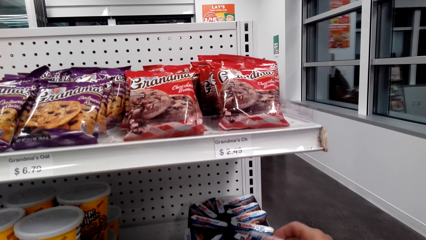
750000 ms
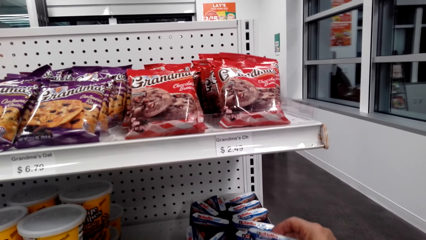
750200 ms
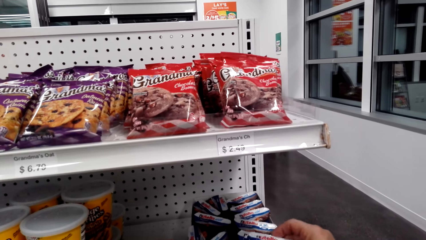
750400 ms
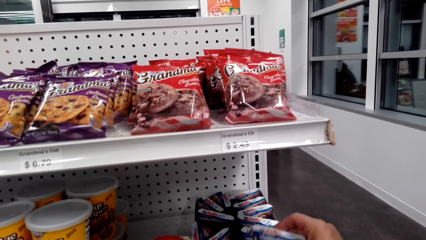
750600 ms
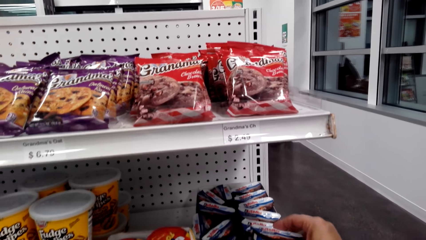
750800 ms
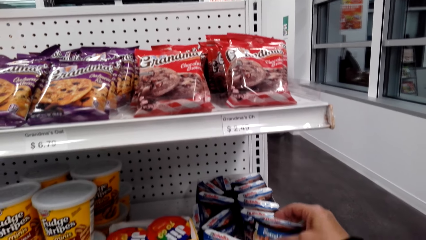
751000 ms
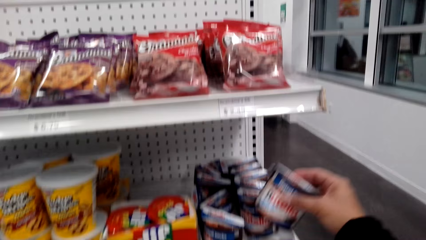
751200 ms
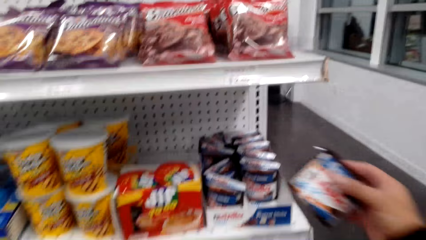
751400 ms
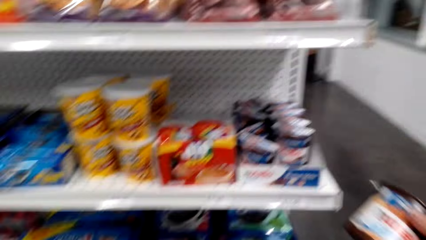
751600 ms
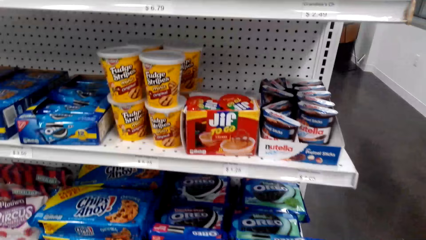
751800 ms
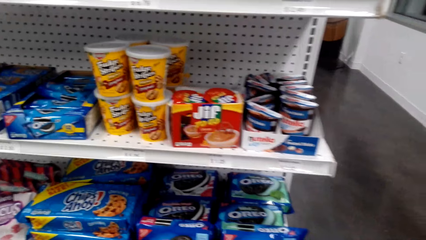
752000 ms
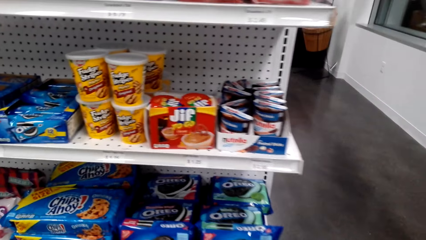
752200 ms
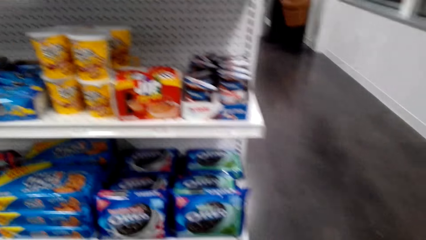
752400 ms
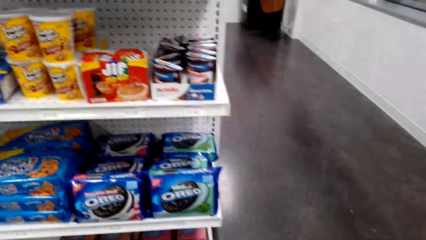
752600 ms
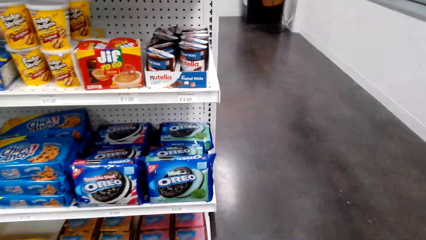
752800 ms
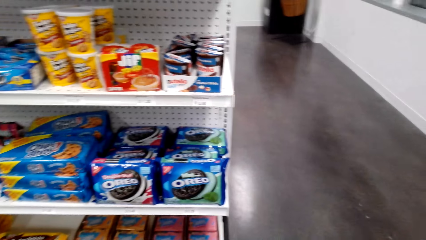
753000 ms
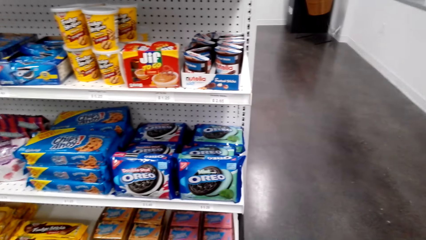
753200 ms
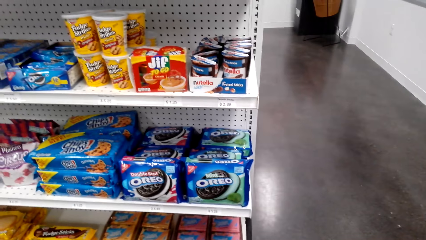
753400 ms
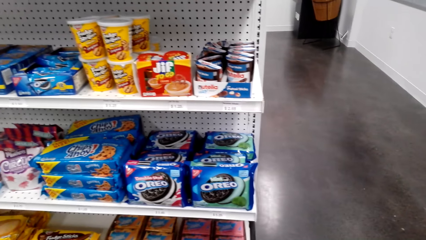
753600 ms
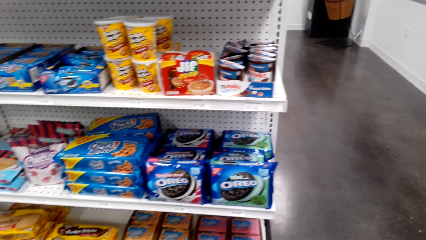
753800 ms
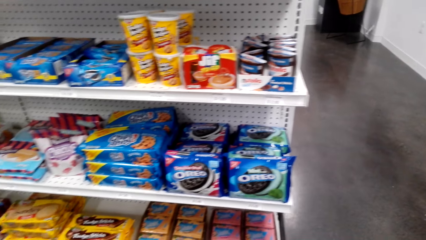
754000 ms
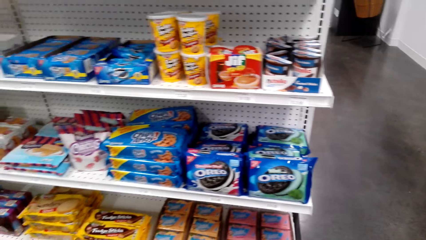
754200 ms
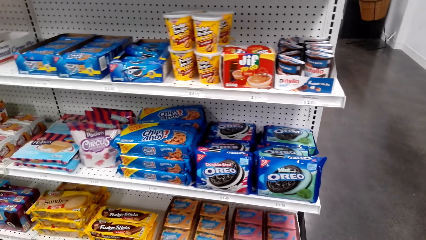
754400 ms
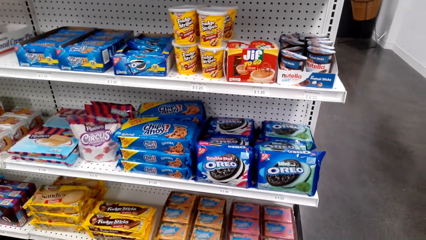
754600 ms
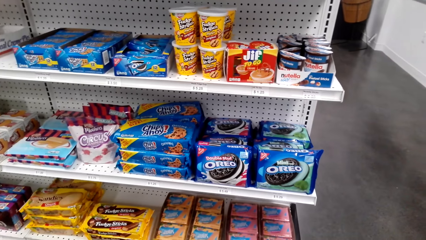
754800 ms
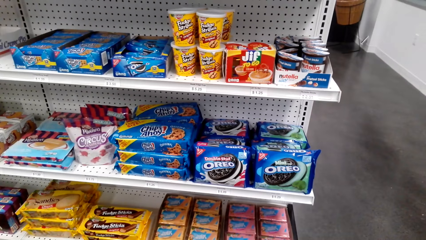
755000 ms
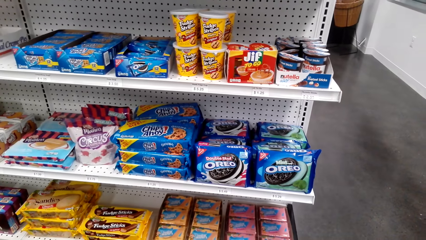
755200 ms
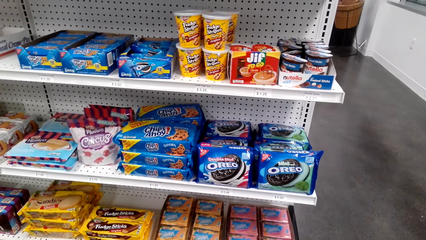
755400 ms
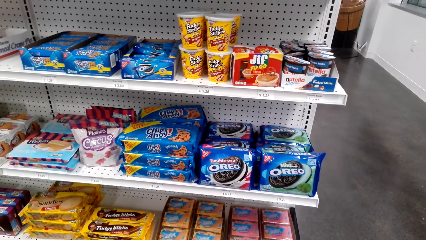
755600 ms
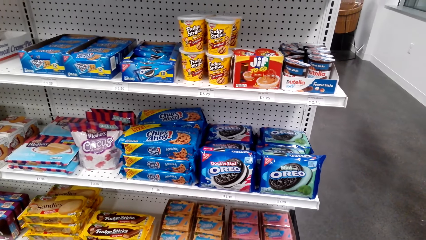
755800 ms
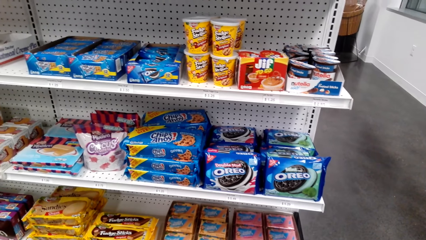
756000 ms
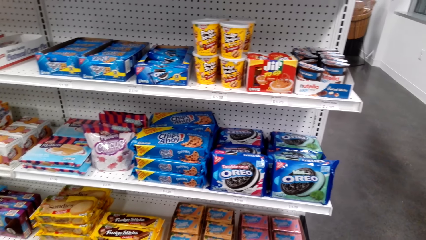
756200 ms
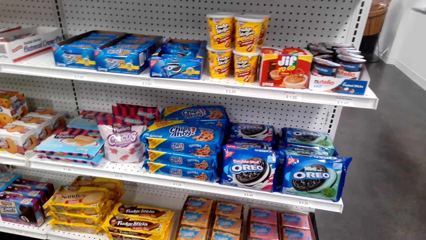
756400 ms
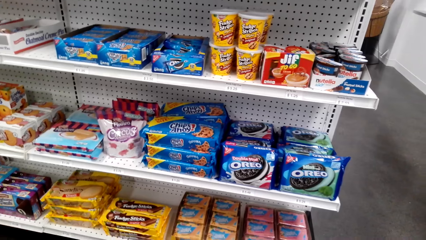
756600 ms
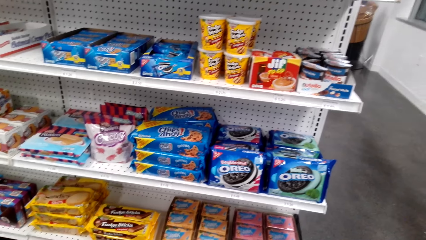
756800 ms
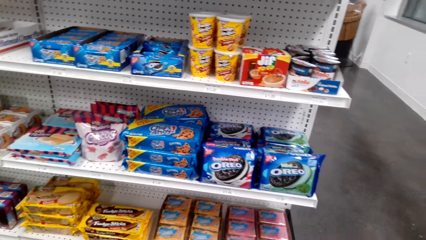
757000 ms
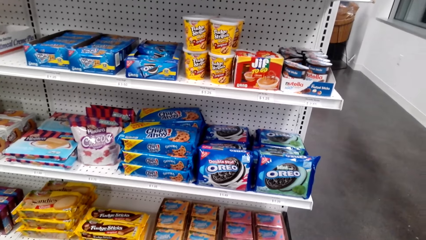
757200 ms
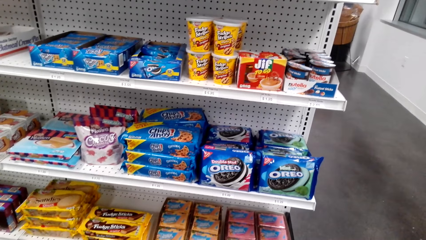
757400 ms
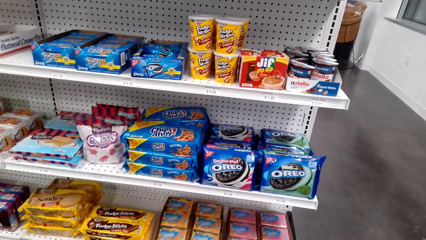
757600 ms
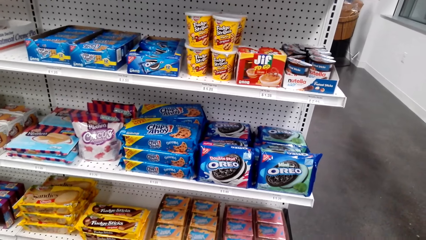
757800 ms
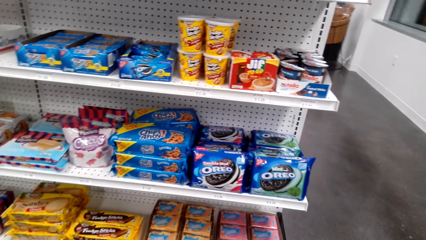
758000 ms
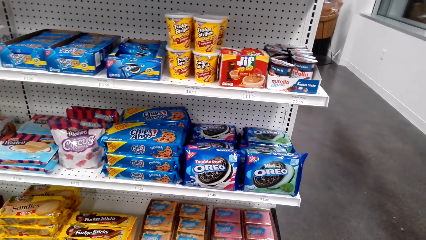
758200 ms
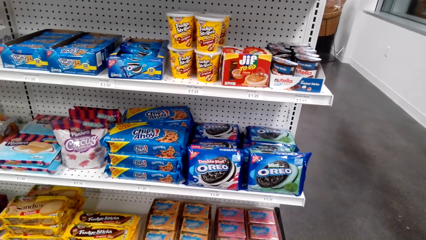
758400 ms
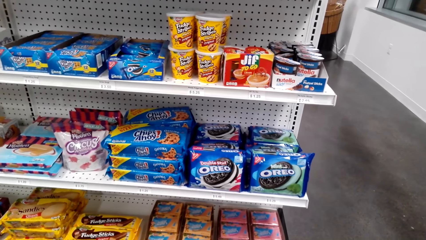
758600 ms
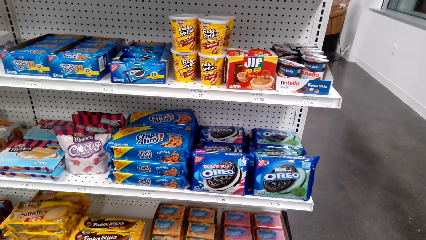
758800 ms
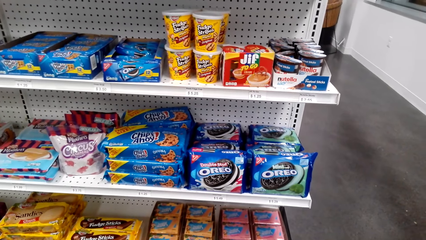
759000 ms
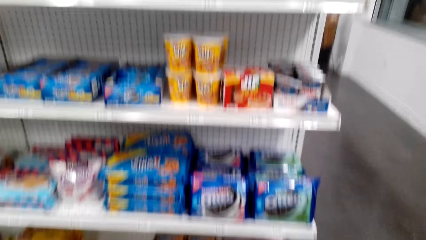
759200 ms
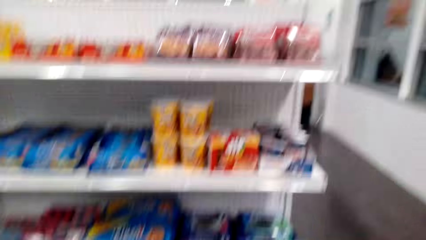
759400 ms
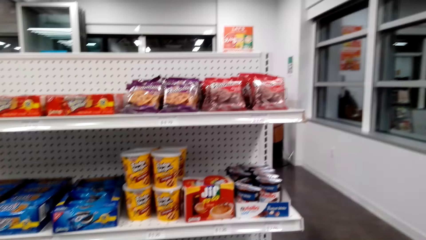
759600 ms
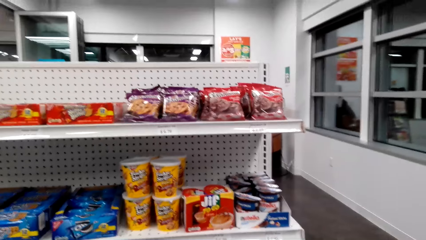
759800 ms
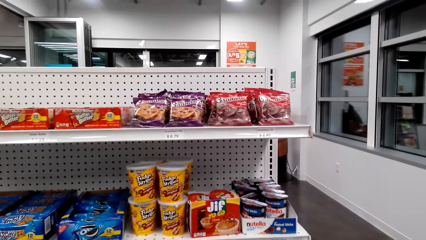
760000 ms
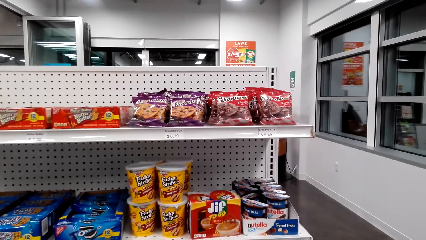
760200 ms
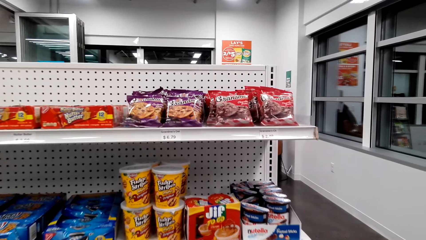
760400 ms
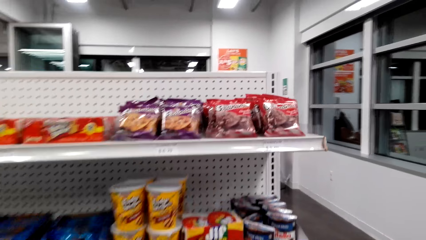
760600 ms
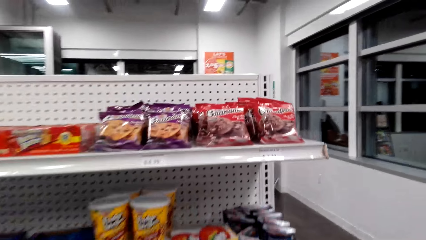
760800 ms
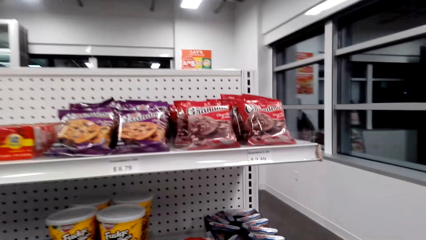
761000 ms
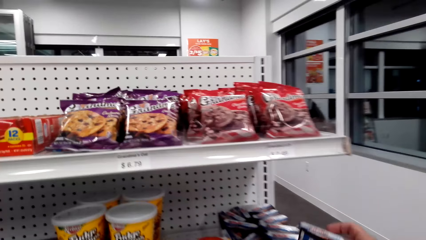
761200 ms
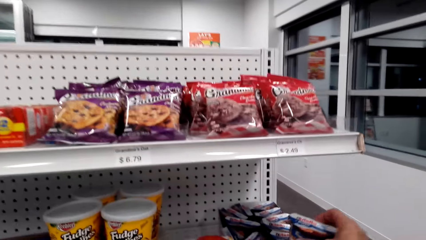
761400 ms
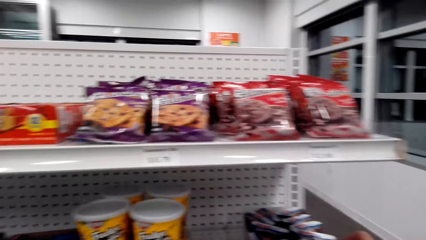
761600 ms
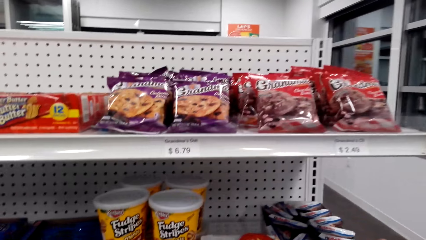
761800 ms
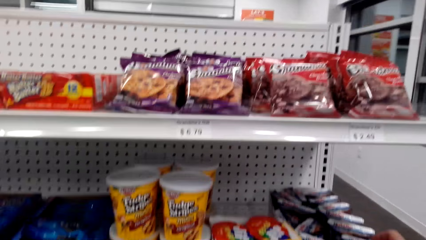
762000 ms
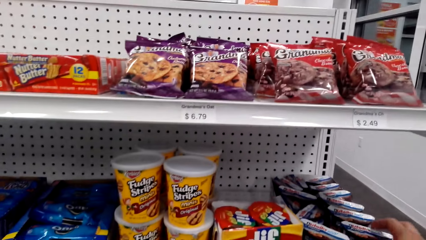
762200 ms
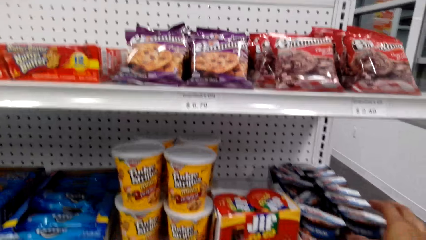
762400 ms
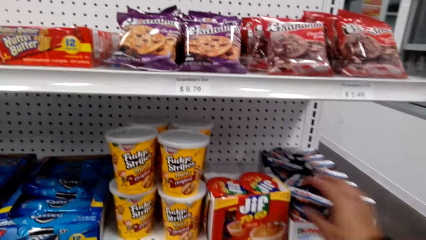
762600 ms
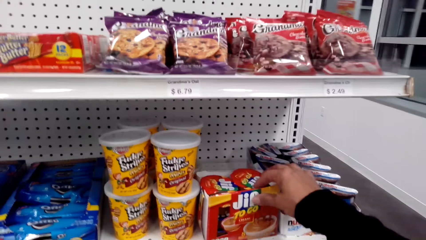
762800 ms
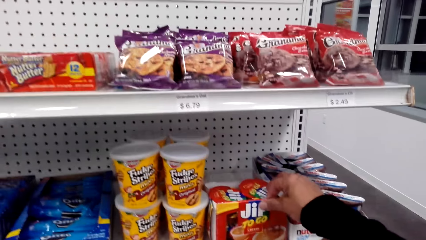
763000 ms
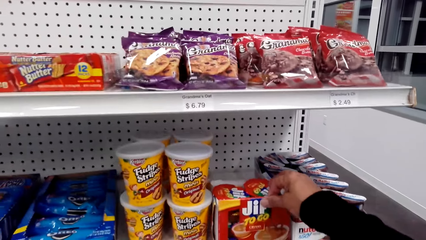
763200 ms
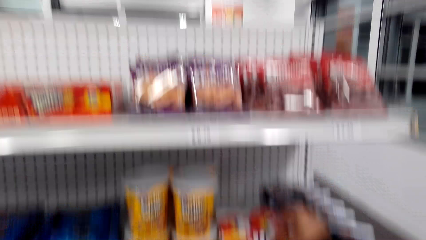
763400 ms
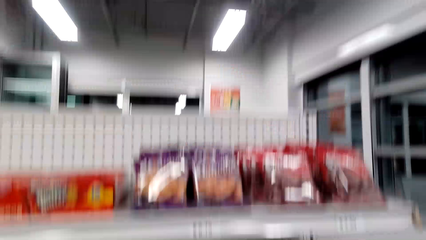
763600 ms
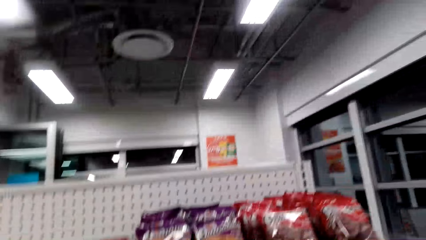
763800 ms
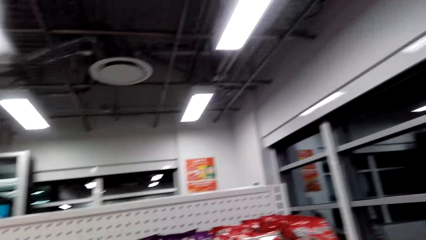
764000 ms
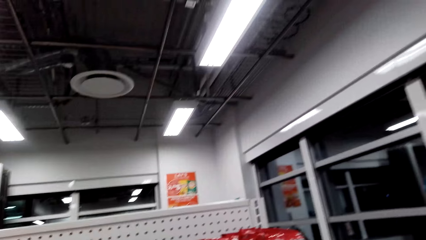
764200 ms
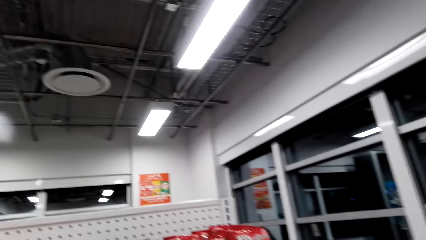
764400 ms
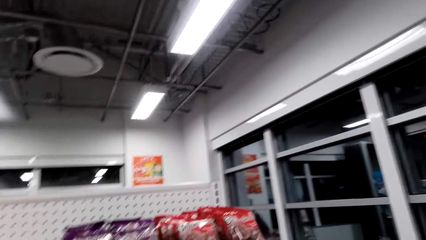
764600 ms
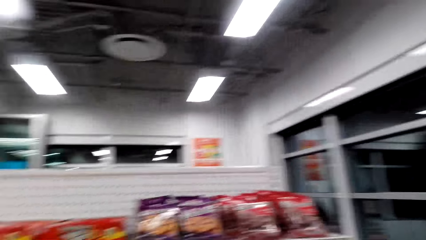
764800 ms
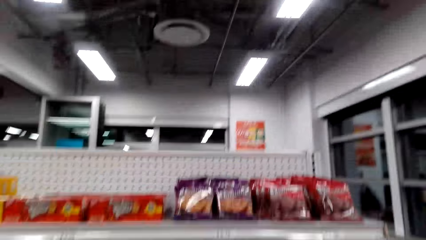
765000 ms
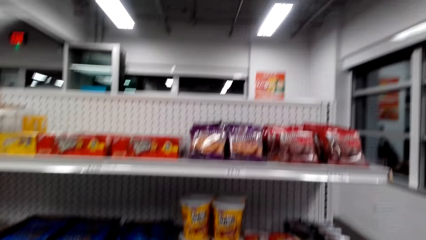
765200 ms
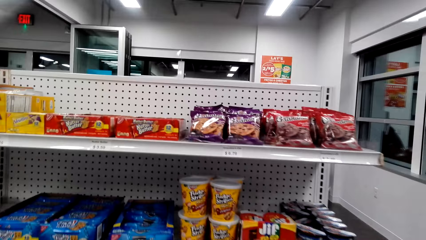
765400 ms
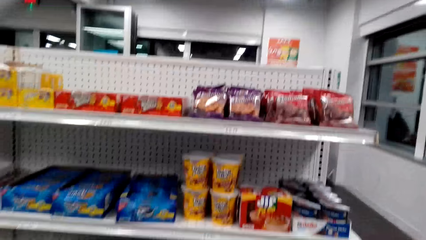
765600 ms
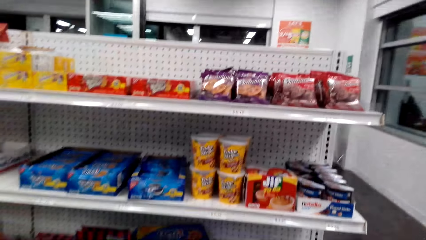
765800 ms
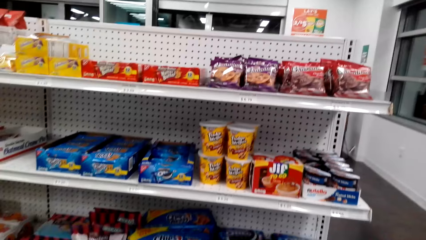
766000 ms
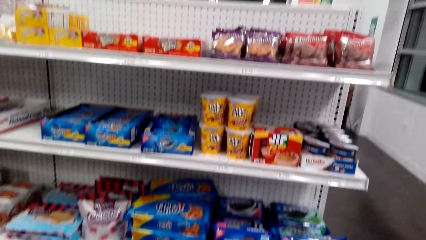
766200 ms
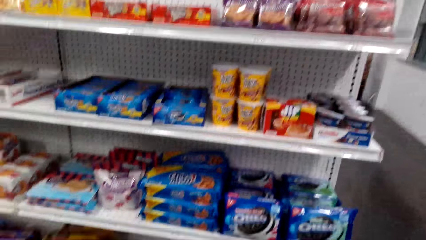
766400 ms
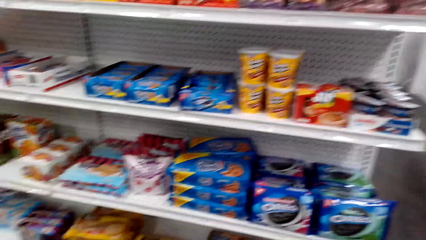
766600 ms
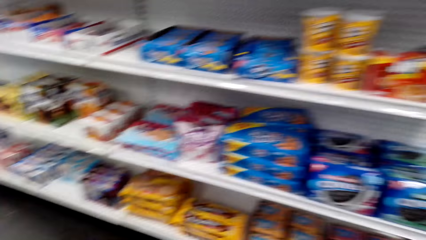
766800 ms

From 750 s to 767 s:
The camera wearer picks a pack of something. They look at items on the shelf. They return the Nutella nut to the supermarket shelf. They touch a box. They walk around the supermarket shelf.
